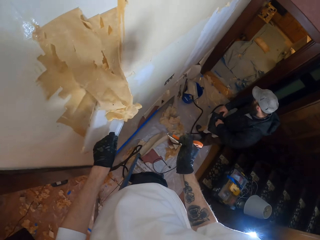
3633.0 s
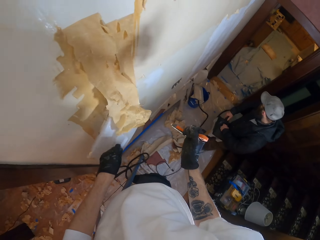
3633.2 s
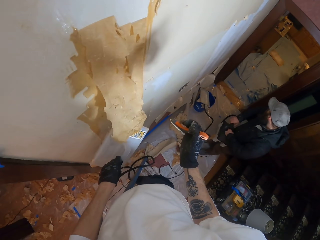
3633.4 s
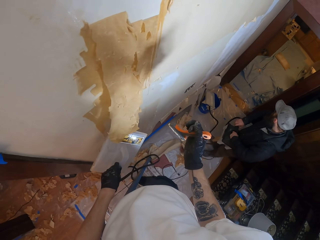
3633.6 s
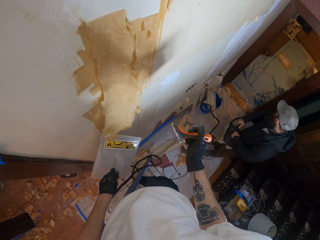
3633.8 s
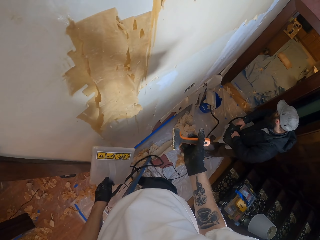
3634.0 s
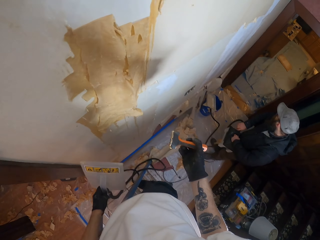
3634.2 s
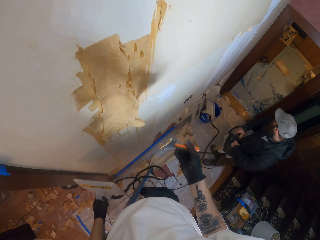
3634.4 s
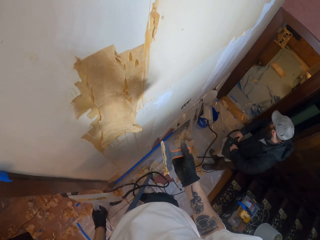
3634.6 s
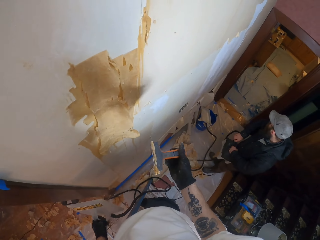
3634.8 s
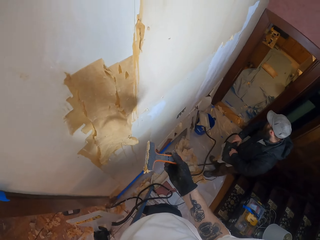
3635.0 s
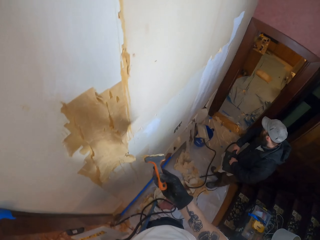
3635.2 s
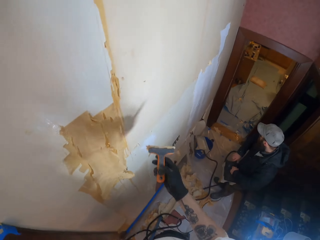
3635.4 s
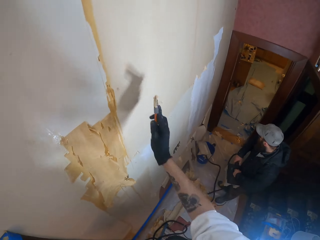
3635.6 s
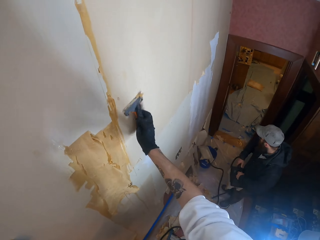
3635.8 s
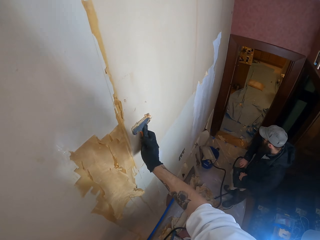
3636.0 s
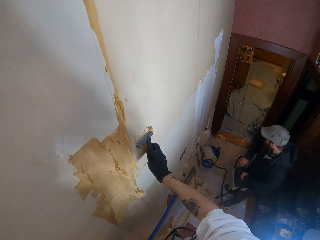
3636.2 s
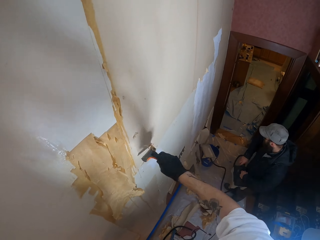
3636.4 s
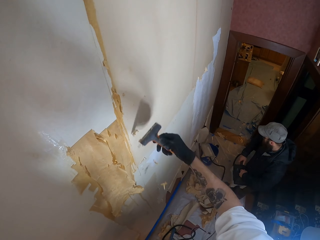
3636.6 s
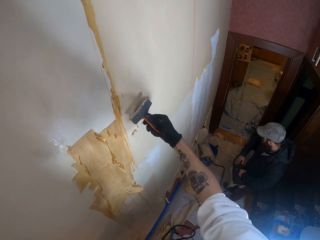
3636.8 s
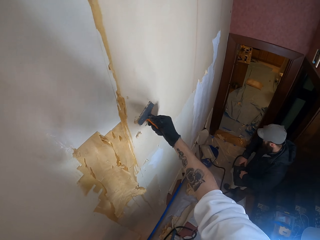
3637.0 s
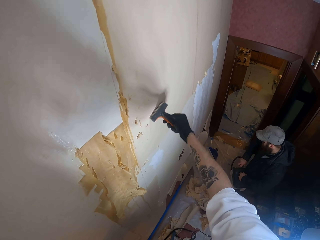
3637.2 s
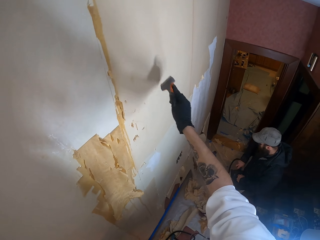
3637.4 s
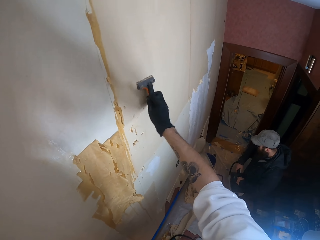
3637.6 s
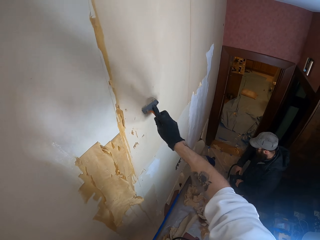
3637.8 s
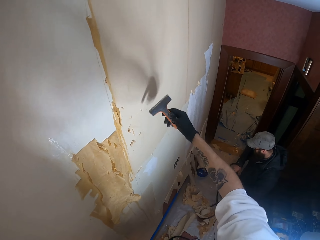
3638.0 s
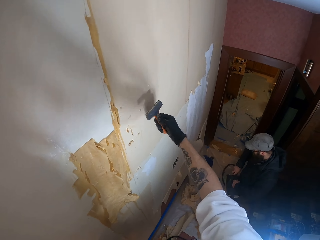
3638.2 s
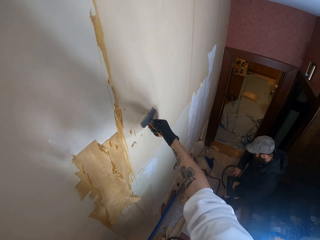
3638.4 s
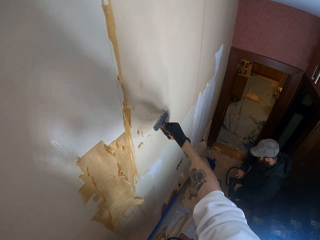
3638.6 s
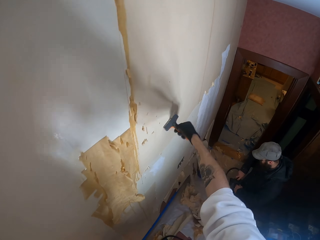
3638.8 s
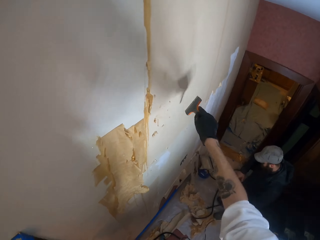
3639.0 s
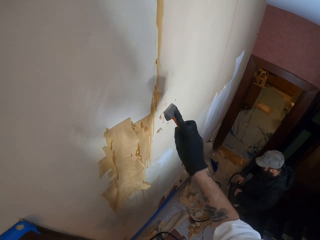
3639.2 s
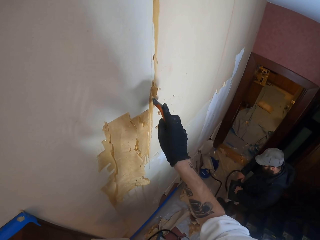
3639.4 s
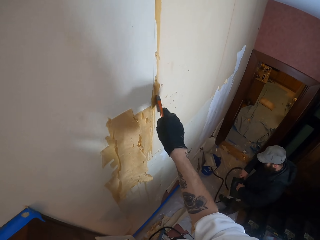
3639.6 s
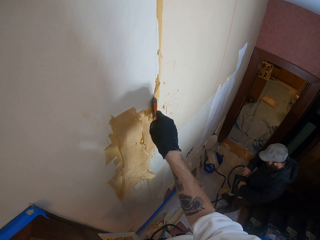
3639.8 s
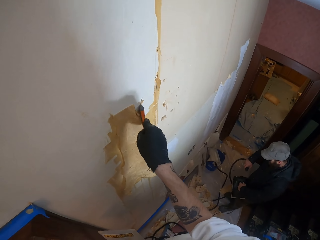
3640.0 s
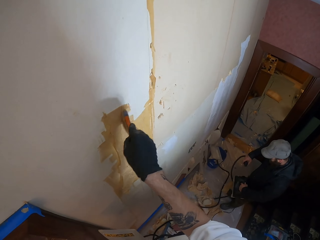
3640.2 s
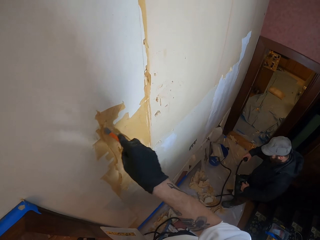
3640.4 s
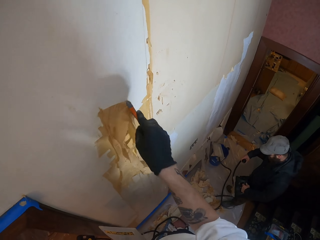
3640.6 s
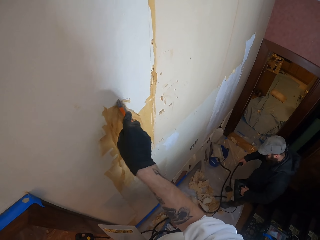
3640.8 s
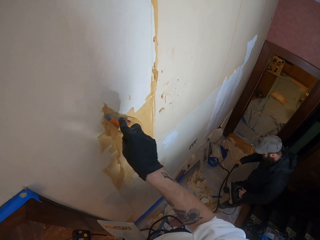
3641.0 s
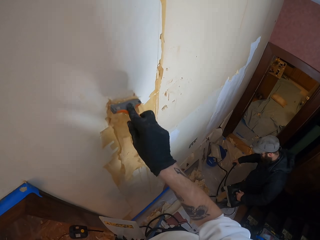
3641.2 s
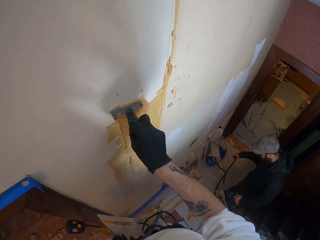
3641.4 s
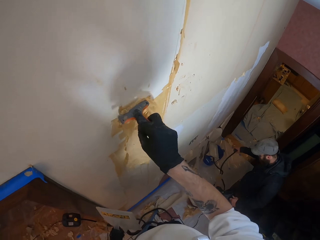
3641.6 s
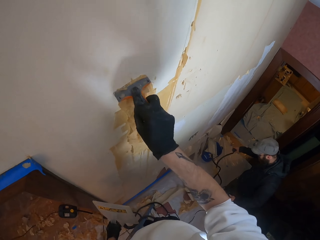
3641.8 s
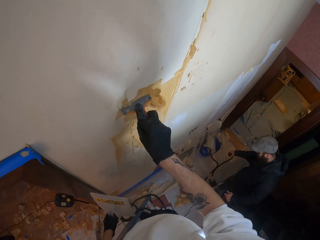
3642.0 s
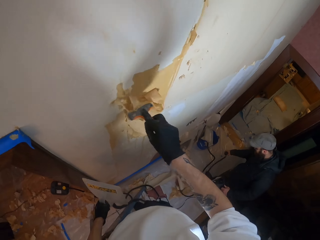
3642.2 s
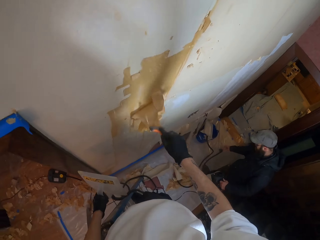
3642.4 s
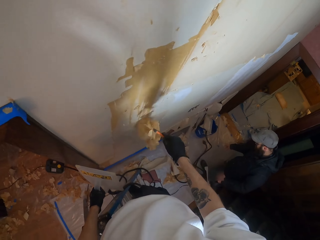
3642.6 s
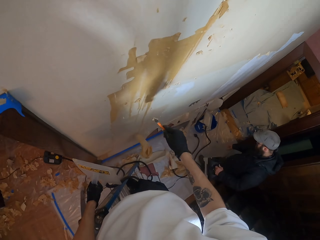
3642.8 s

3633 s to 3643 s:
The camera wearer looks around a room. He adjusts a chisel on his hand. He wipes the paint scraper on the wall. He peels off the top coat of the wall using the paint scraper. A man puts the hose pipe on the floor.

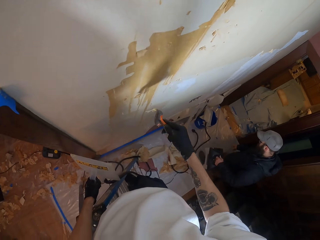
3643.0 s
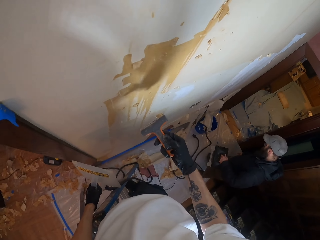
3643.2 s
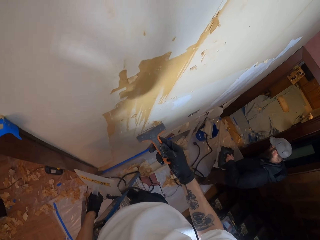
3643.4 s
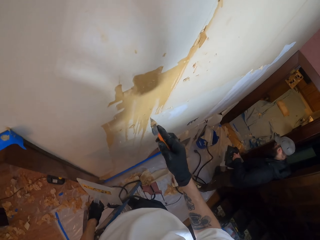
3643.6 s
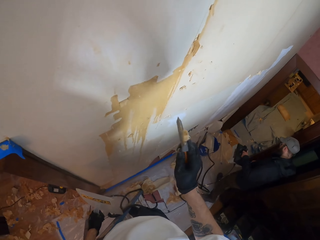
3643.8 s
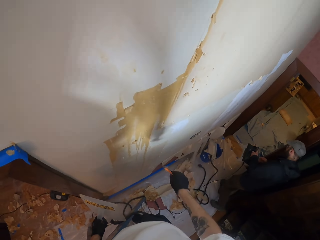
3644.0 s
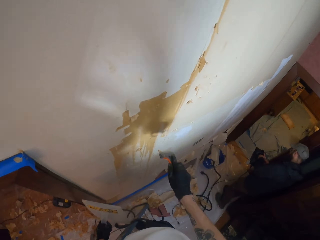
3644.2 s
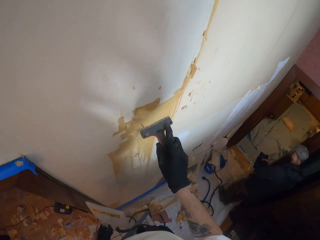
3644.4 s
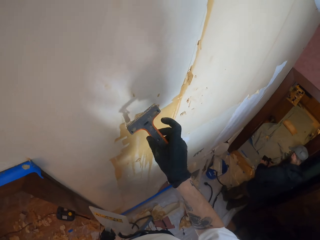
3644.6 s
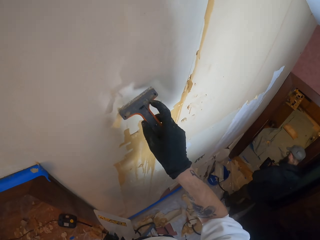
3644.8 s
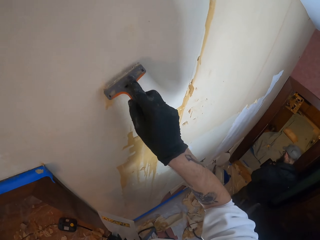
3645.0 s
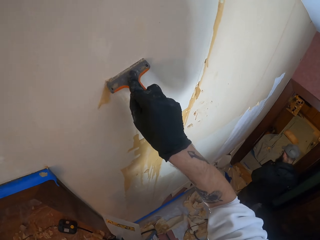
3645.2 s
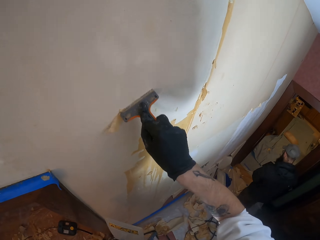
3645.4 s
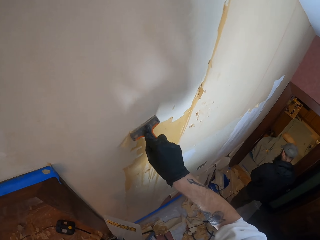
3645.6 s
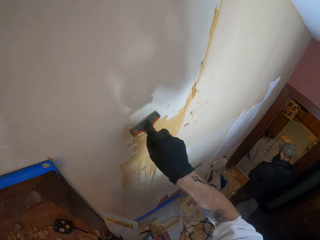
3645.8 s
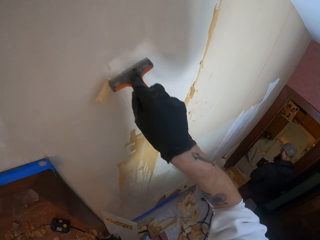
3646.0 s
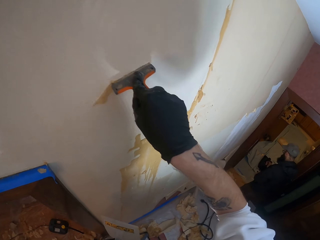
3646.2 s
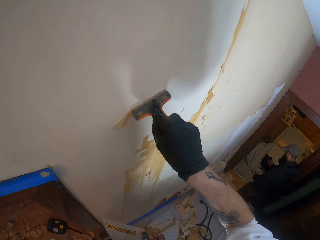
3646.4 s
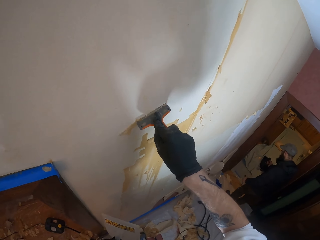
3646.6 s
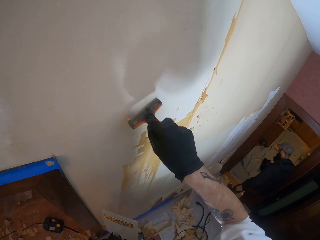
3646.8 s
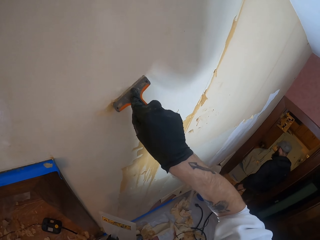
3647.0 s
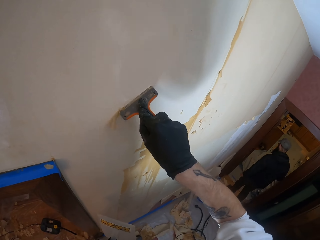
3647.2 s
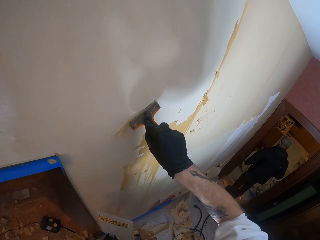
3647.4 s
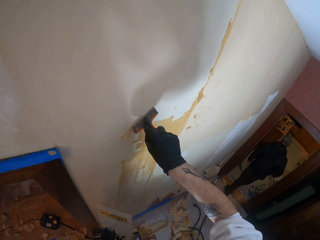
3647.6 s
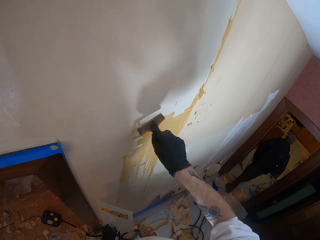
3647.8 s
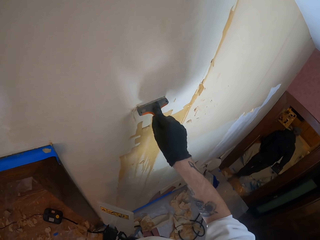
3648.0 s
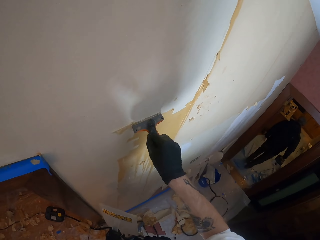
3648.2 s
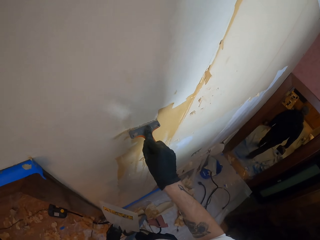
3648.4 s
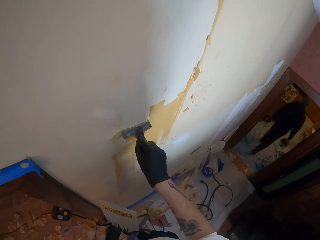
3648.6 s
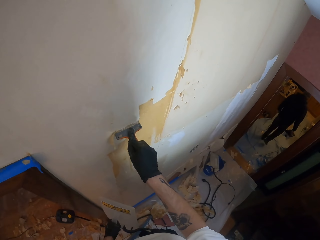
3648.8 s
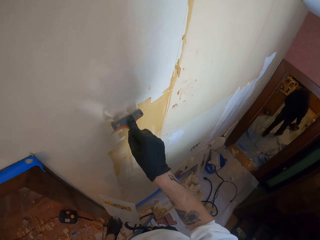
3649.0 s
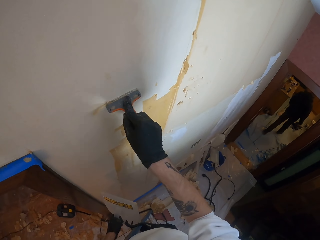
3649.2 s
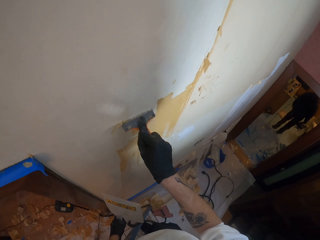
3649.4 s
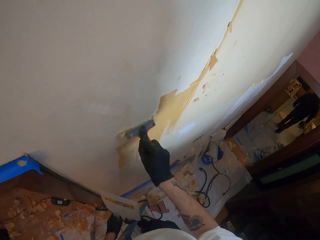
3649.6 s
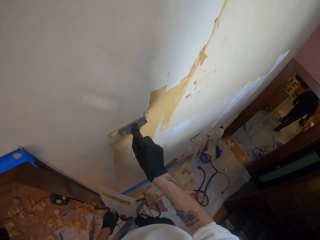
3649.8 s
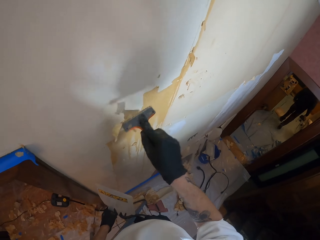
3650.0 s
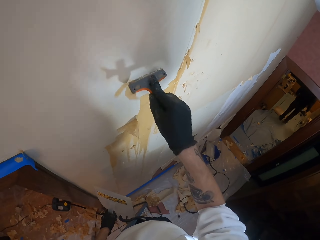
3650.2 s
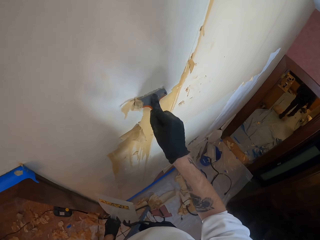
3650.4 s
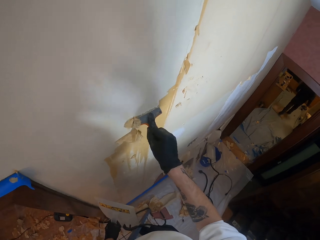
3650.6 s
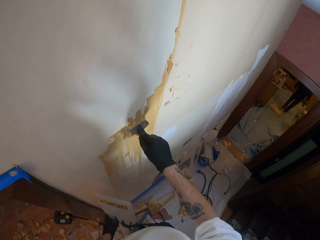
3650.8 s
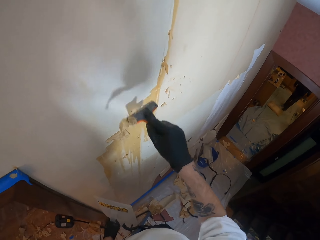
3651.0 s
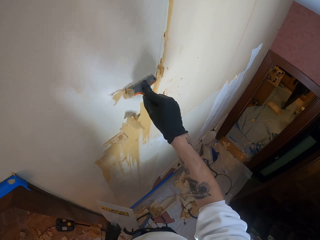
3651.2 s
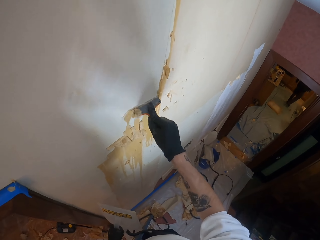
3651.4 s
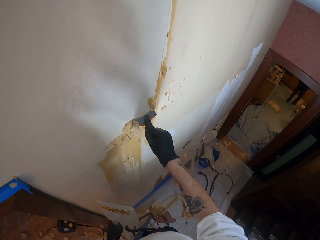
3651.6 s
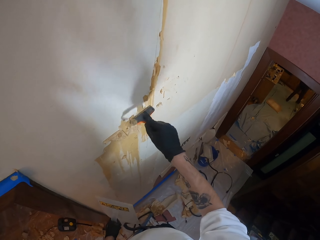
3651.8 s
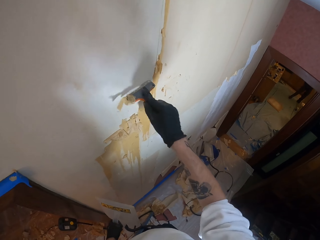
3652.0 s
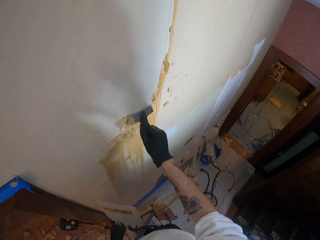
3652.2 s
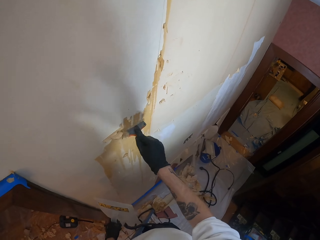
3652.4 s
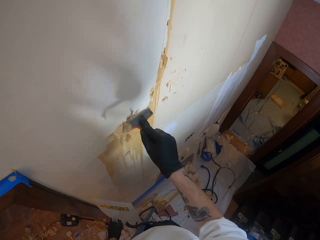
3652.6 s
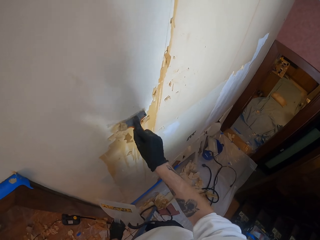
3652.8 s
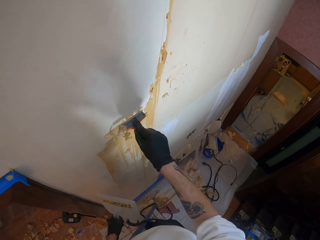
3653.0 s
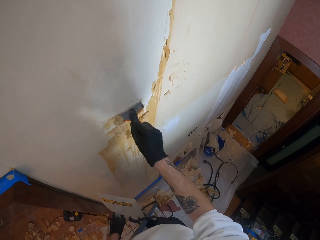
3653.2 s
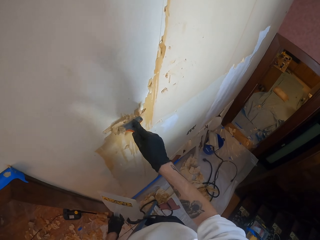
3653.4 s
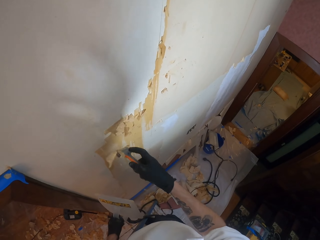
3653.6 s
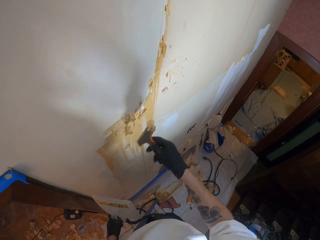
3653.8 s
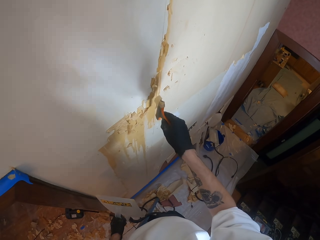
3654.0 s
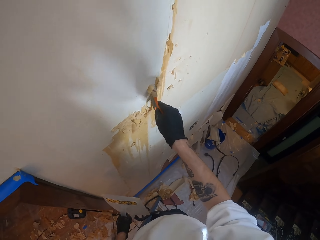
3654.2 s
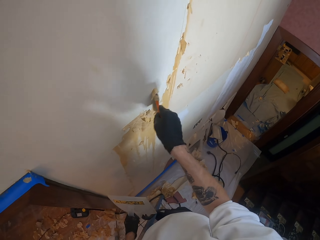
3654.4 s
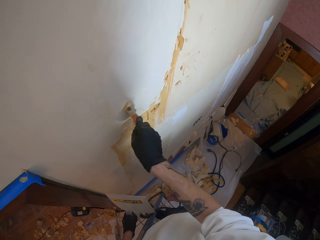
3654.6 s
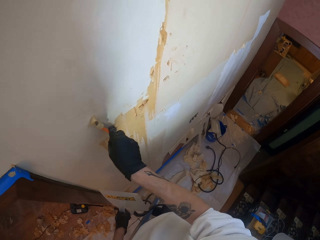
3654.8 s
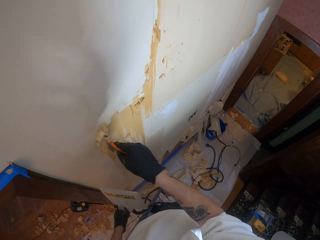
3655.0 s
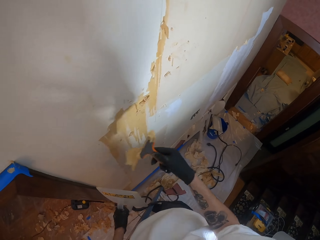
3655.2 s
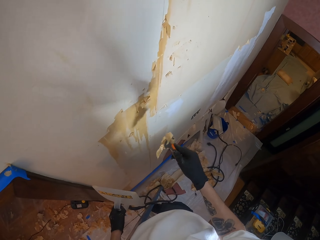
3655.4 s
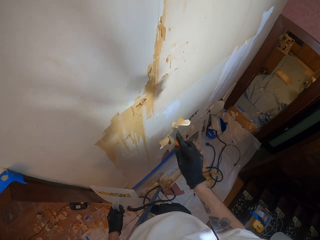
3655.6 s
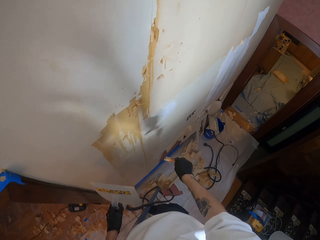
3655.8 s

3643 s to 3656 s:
A man walks around a room. The camera wearer looks around the room. He shakes the paint scraper. He peels off the top coat of the wall using the paint scraper. He adjusts a chisel on his hand. He removes a wallpaper from the wall.
